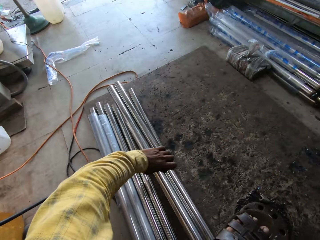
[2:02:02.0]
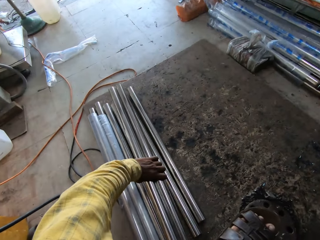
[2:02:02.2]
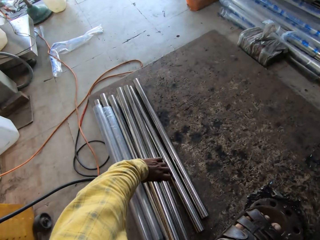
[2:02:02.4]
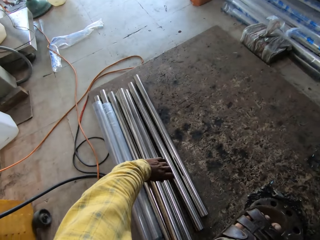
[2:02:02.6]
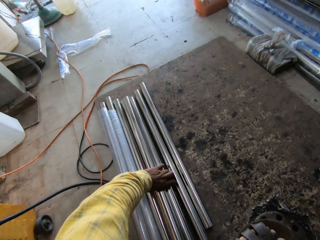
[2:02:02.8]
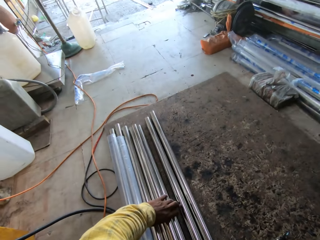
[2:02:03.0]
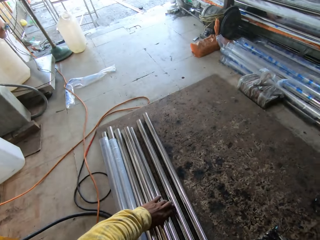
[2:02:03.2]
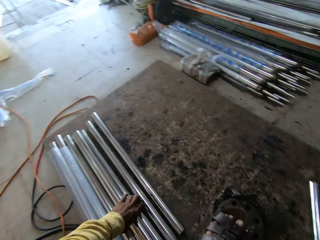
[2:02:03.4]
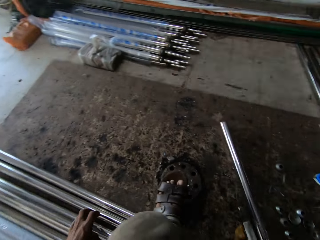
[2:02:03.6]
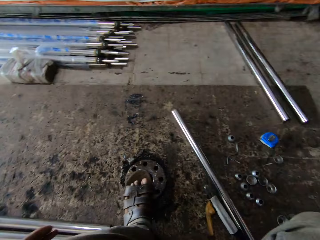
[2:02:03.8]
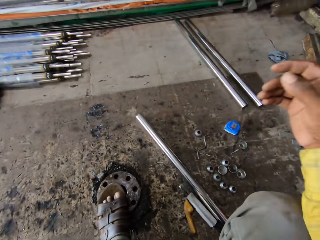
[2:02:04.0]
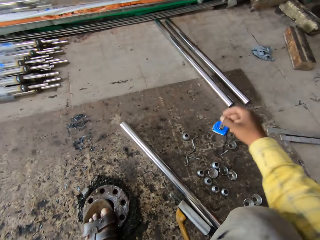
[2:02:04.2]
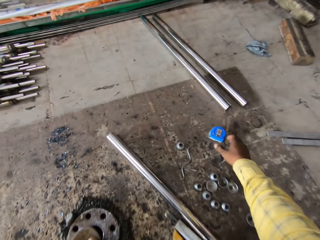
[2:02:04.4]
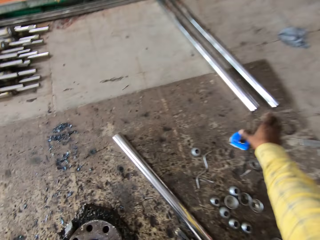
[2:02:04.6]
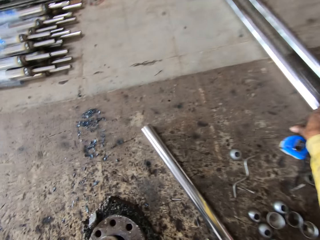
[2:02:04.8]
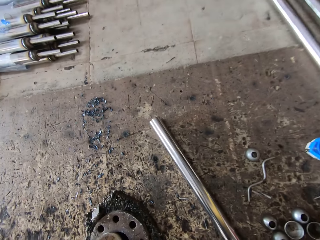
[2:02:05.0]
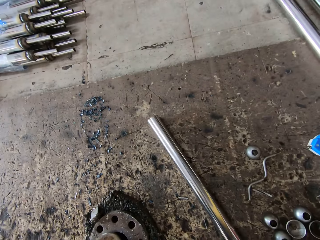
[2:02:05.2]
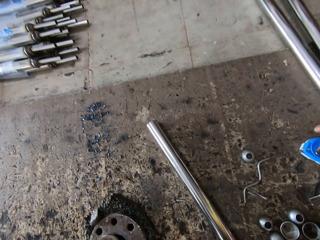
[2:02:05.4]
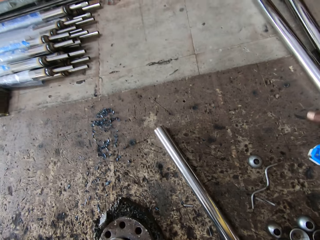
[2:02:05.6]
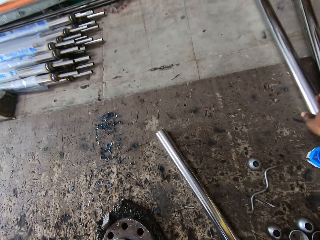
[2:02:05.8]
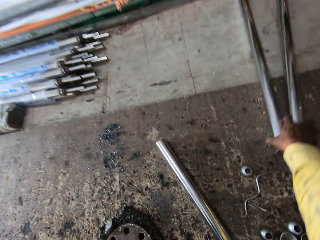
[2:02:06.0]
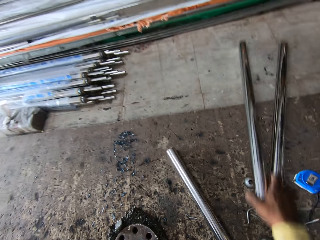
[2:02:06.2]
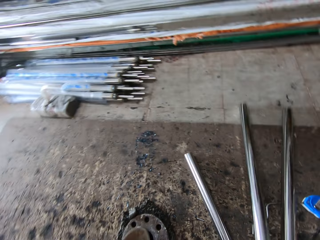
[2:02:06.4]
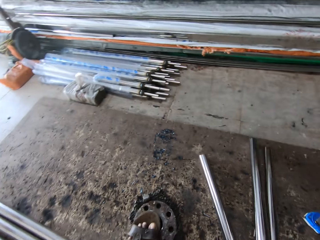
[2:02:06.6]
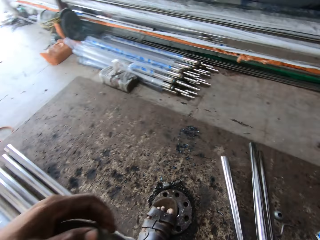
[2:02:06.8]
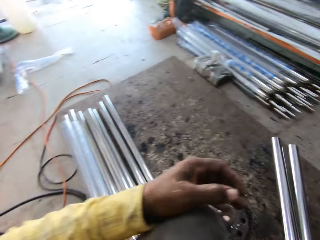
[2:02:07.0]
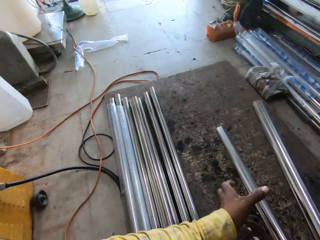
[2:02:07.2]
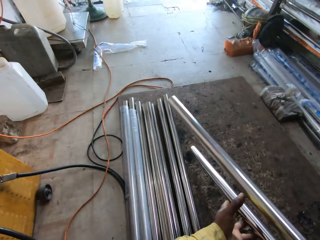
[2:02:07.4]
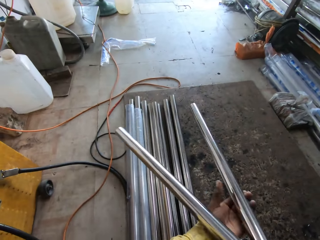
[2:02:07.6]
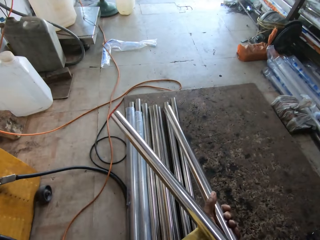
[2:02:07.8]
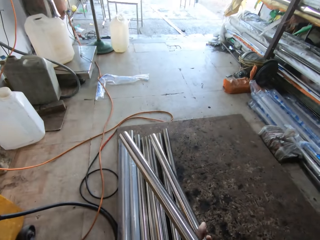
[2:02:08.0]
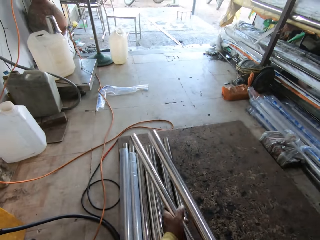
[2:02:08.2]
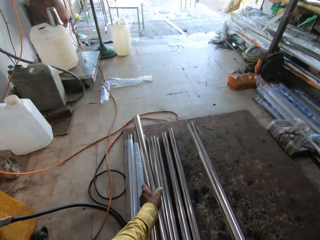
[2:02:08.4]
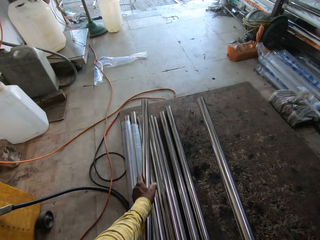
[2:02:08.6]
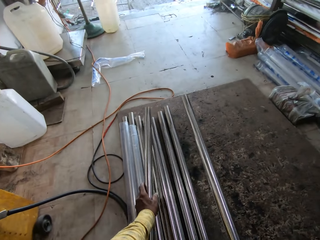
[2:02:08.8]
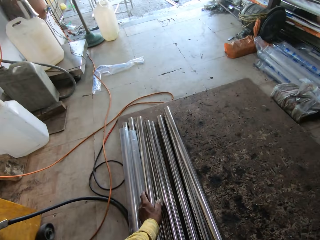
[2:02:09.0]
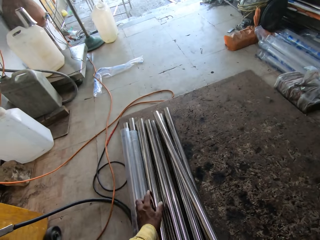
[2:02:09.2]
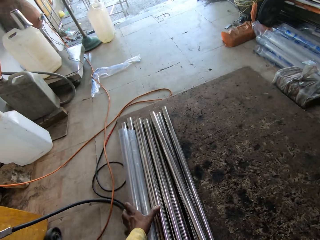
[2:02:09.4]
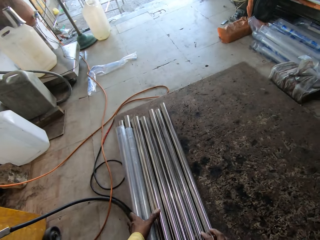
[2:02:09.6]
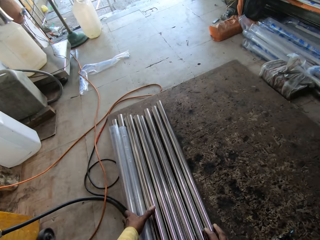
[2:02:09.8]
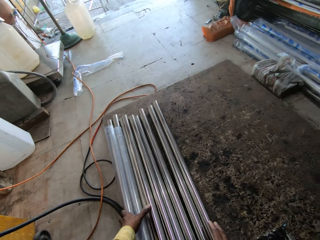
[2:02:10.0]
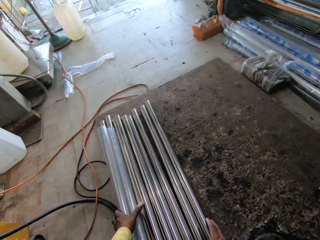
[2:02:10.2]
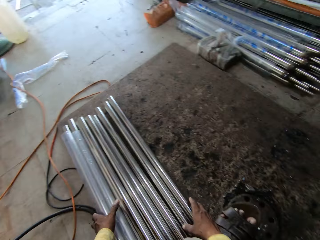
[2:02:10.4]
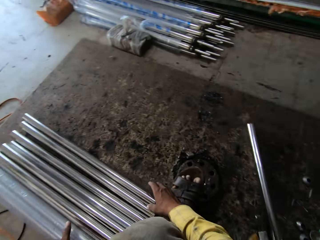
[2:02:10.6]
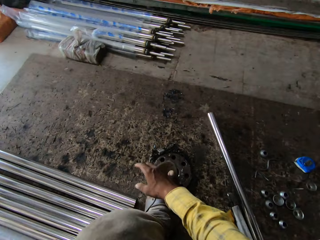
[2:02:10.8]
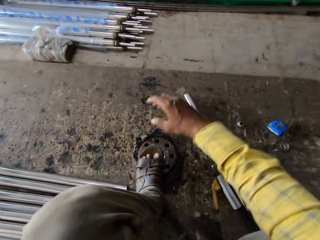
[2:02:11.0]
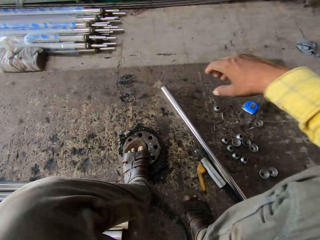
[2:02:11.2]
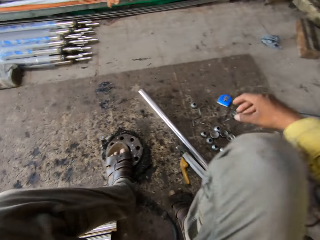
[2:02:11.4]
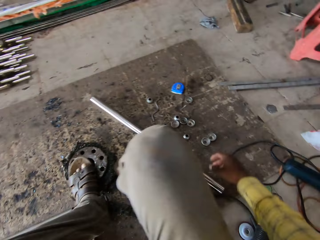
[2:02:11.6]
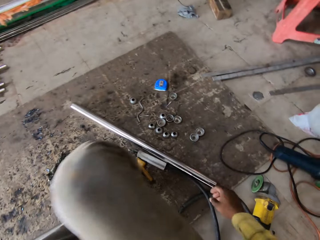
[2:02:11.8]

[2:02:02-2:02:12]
The camera wearer places chrome pipes from the working board with his left hand. He picks the chrome pipes from the ground floor with his right hand. He exchanges the chrome pipe to his left hand. He places the chrome pipe from the ground floor with his right hand. He places the chrome pipe from the ground floor with his left hand.

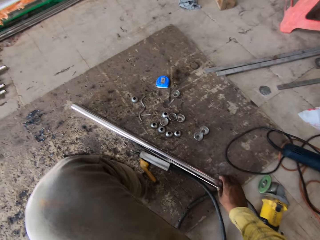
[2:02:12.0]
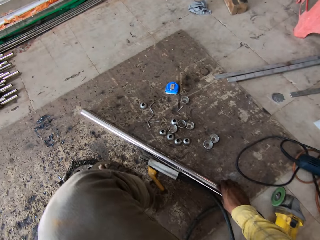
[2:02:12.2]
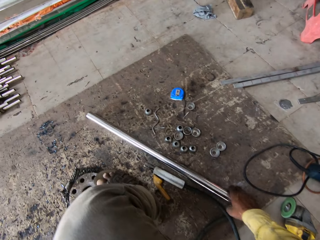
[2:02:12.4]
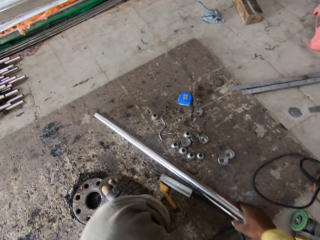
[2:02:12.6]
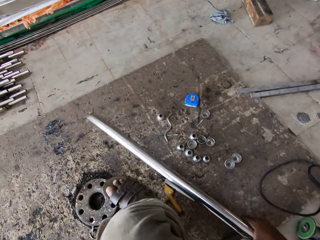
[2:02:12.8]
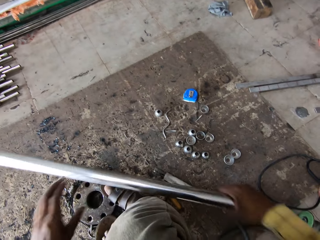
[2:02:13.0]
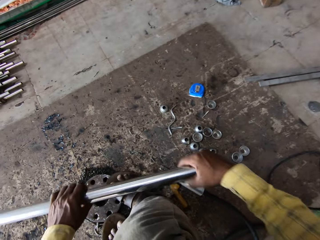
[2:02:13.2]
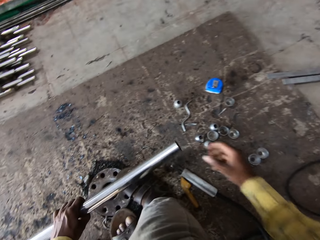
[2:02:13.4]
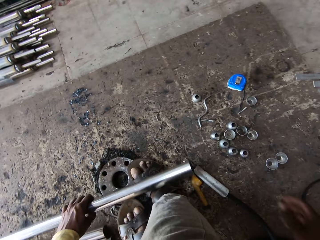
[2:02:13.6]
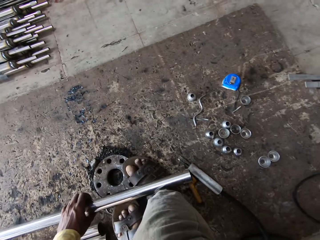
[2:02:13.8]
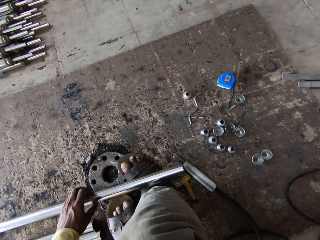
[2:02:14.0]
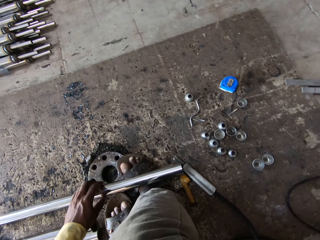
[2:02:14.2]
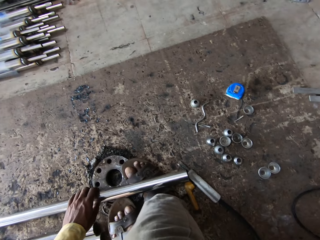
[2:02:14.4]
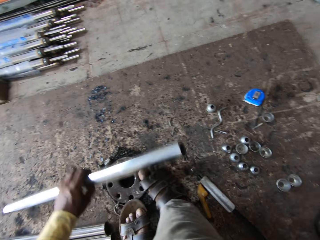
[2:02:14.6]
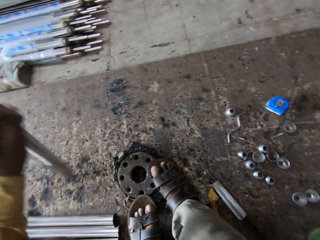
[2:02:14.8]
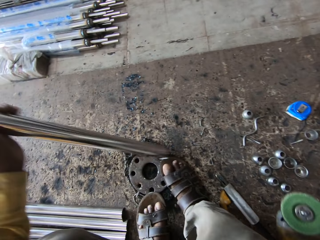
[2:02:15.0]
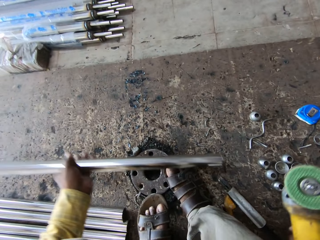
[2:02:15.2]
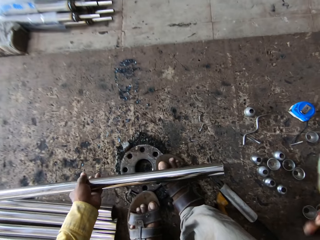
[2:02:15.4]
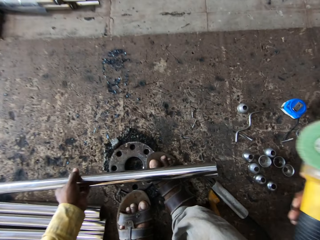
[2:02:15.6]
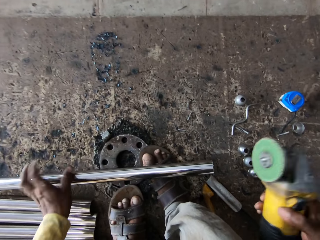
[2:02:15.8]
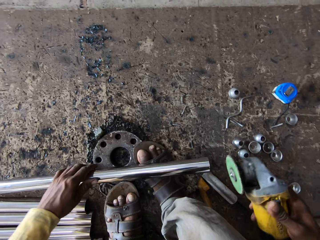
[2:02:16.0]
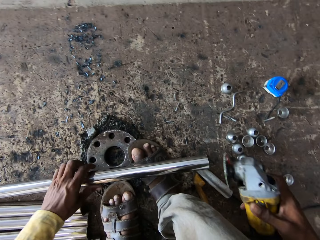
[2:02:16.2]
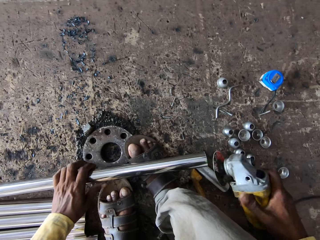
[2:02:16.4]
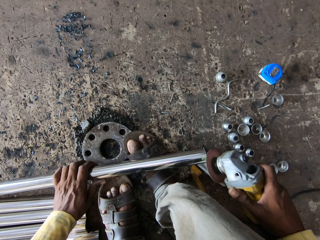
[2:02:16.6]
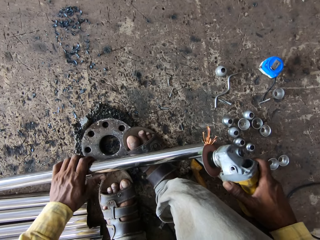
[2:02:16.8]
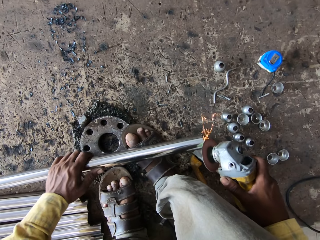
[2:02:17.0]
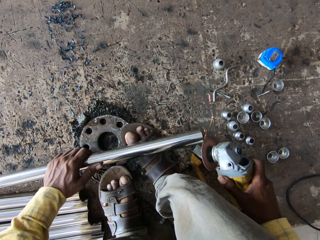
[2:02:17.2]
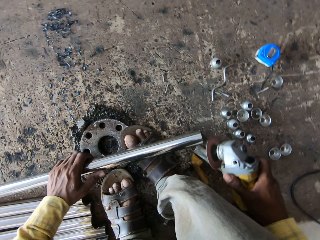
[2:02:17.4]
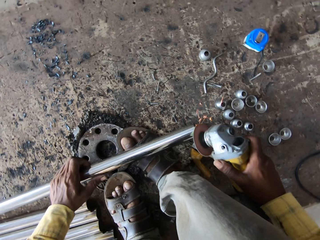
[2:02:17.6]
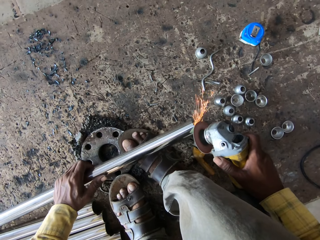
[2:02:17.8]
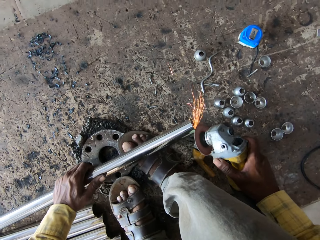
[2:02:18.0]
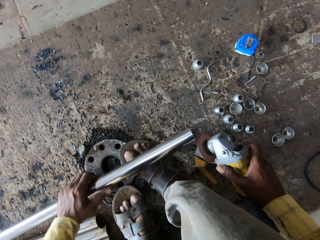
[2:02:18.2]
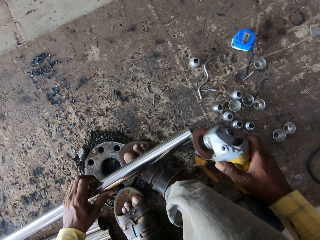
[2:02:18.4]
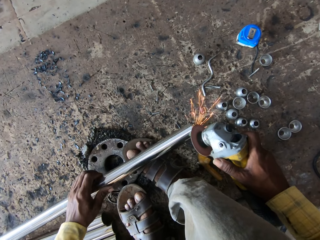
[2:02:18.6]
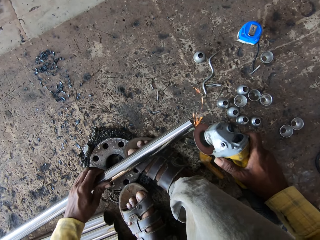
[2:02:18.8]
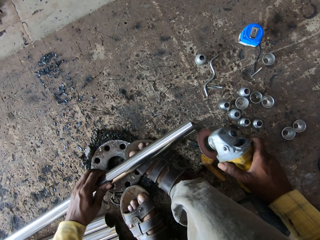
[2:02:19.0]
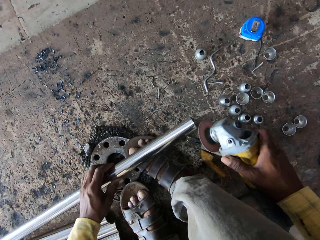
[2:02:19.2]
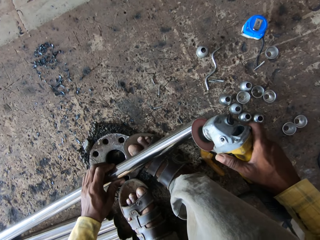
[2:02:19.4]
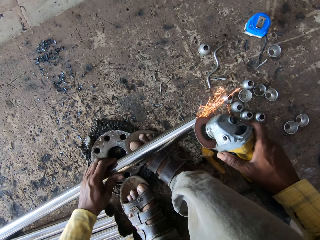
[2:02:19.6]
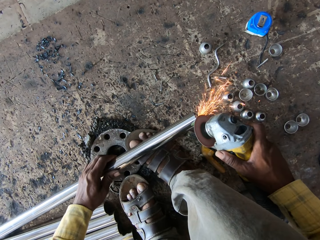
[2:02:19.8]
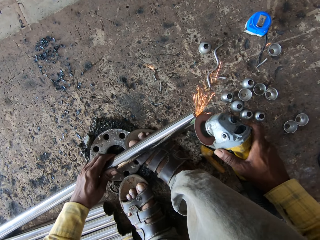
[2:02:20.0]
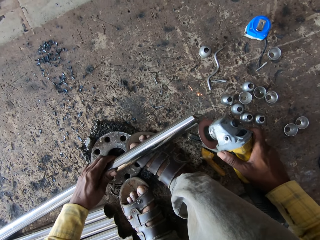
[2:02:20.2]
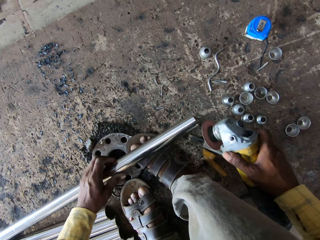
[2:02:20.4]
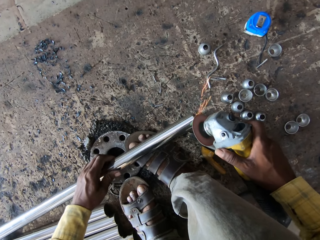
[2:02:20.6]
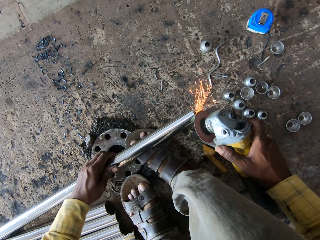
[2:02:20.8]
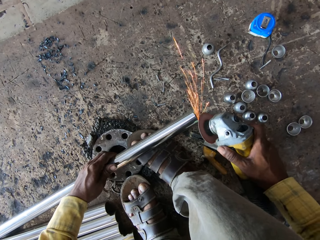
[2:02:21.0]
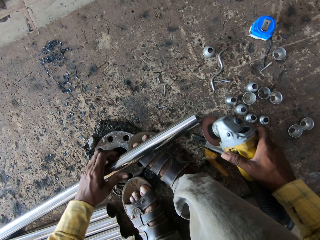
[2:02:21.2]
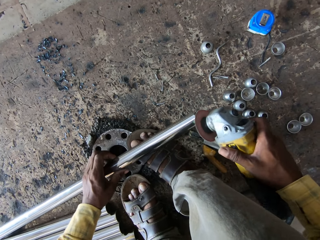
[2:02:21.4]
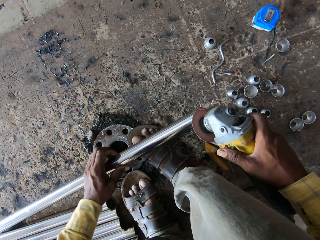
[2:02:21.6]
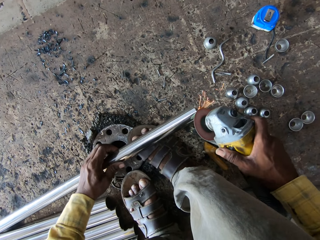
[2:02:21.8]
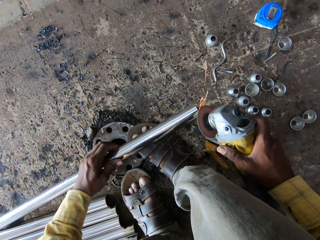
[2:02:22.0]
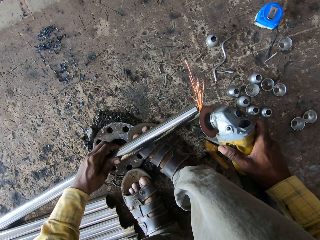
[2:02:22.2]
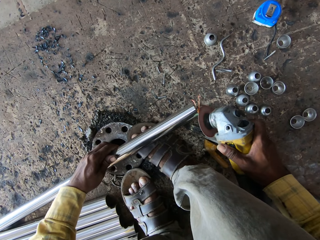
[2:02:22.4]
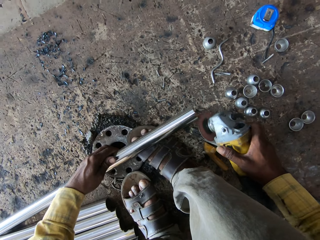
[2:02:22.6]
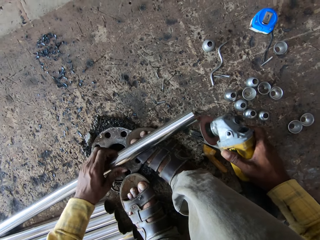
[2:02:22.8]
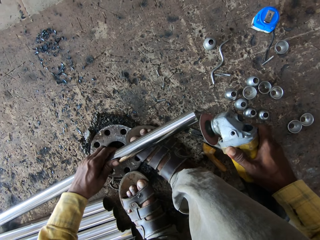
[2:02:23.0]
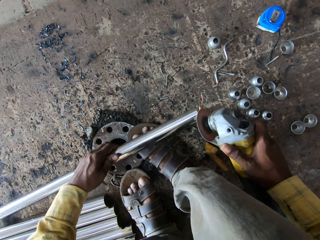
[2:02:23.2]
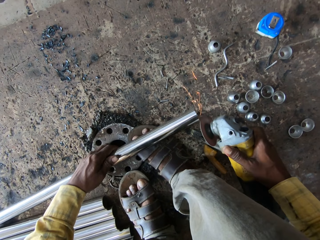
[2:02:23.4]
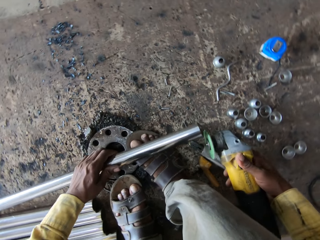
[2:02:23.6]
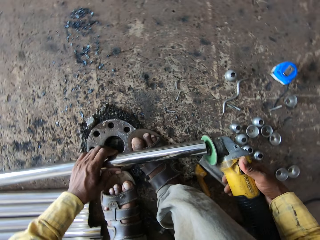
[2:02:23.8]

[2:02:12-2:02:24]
The camera wearer picks a chrome pipe or metal rod from the ground floor with his right hand. He exchanges the chrome pipe to his left hand. He places the chrome pipe in his right leg. He turns the metal rod. He exchanges the chrome pipe. He takes a grinder. He places the chrome pipe in his right leg. He cuts the metal rod with the grinder. He refines the chrome pipe edges with the angle hand grinder.
